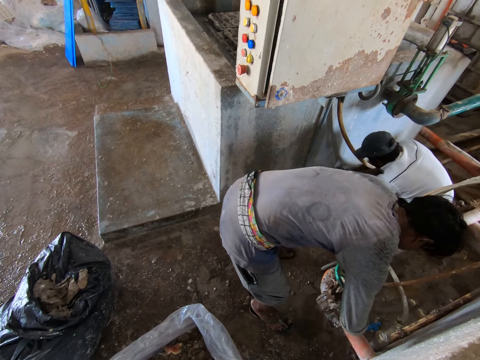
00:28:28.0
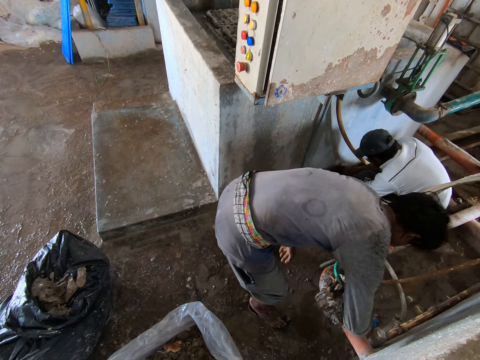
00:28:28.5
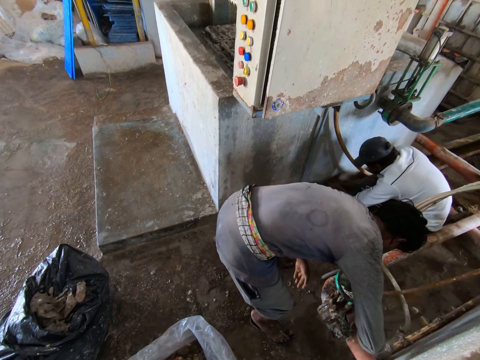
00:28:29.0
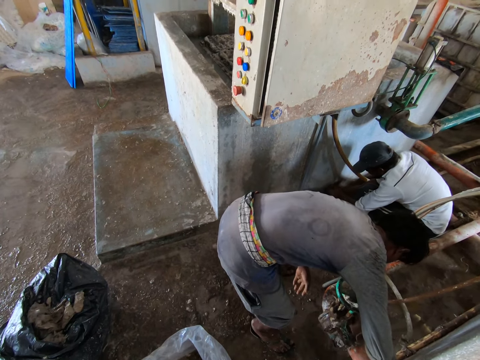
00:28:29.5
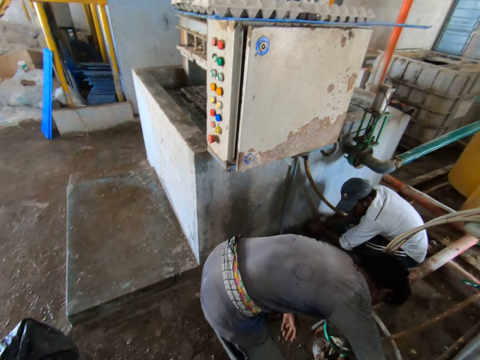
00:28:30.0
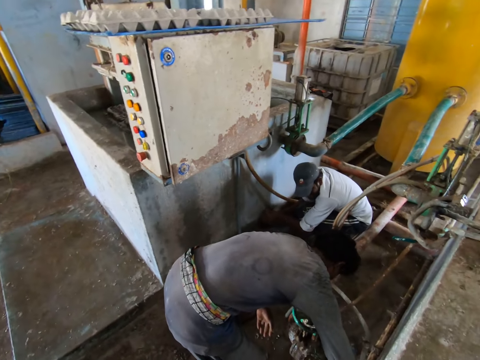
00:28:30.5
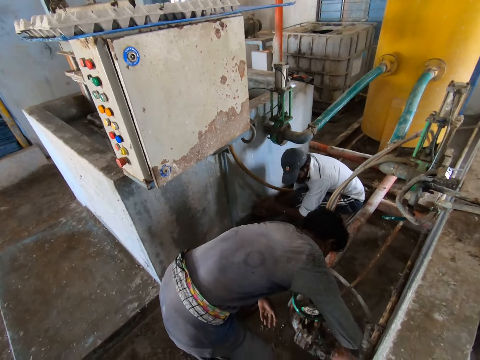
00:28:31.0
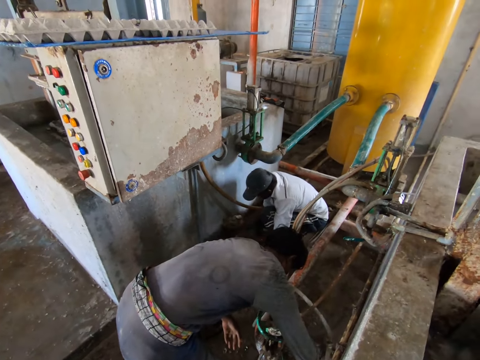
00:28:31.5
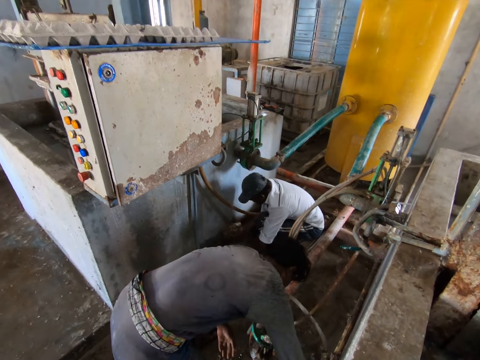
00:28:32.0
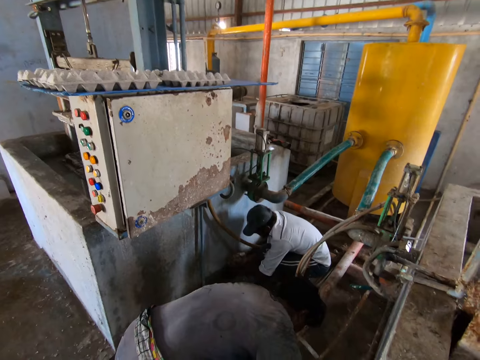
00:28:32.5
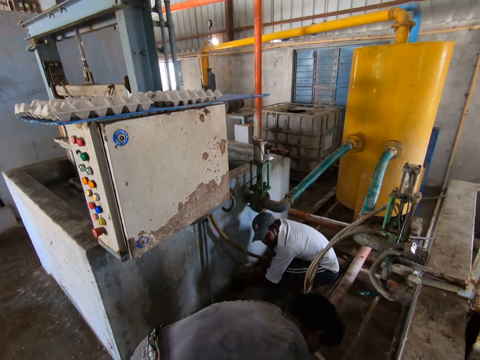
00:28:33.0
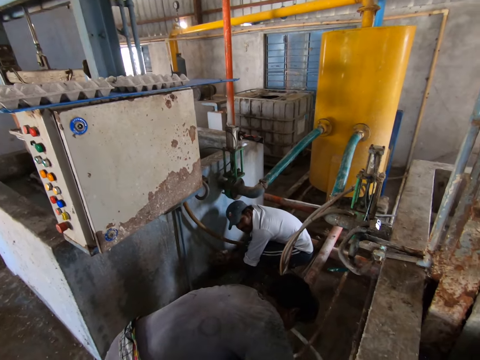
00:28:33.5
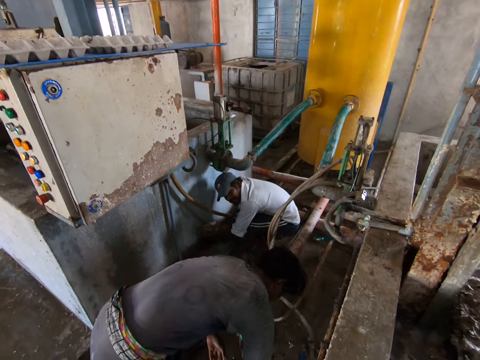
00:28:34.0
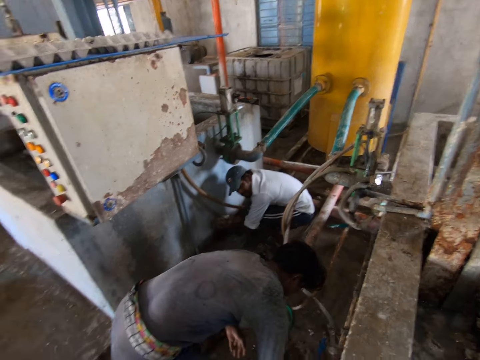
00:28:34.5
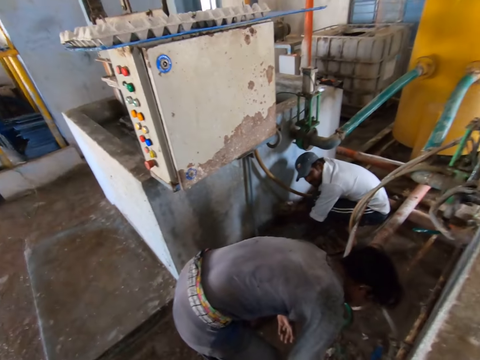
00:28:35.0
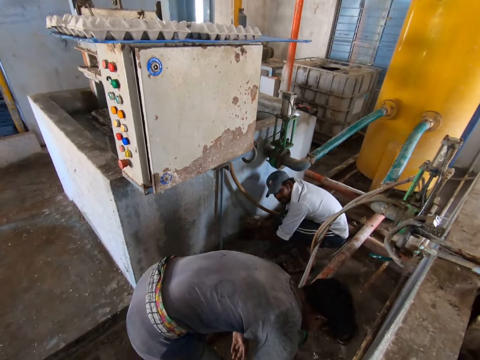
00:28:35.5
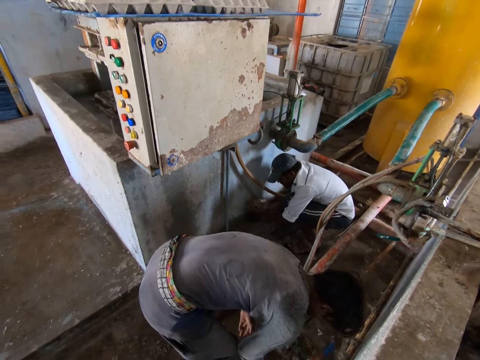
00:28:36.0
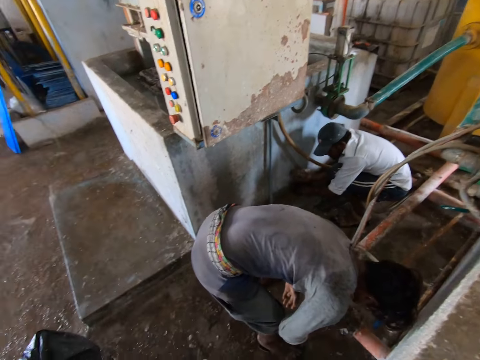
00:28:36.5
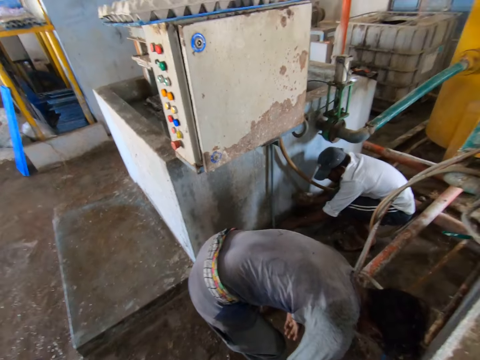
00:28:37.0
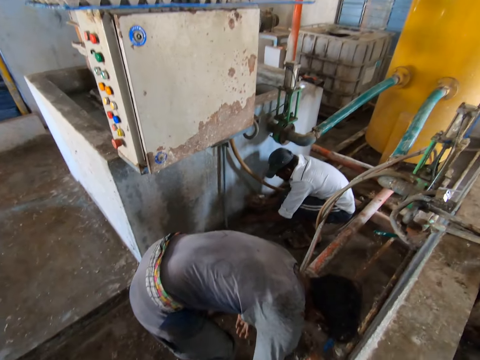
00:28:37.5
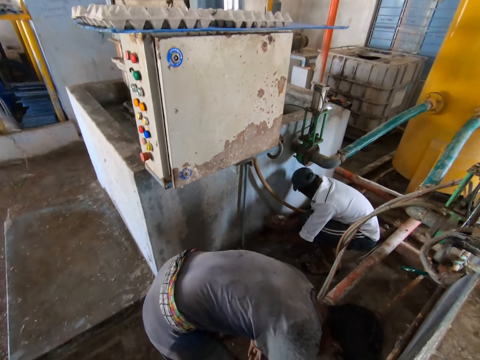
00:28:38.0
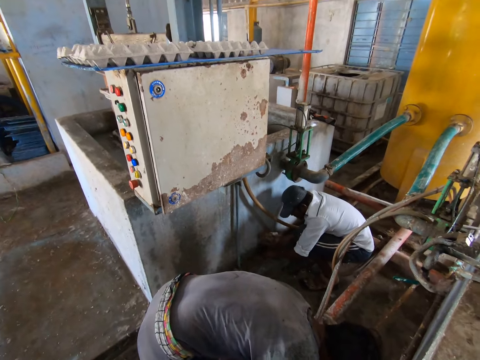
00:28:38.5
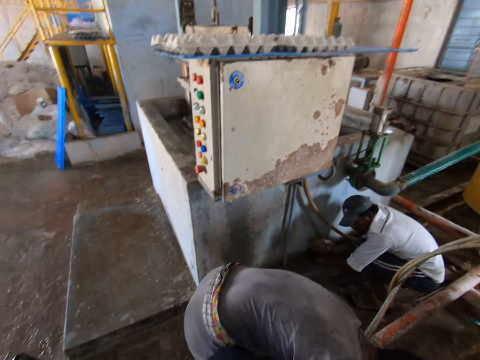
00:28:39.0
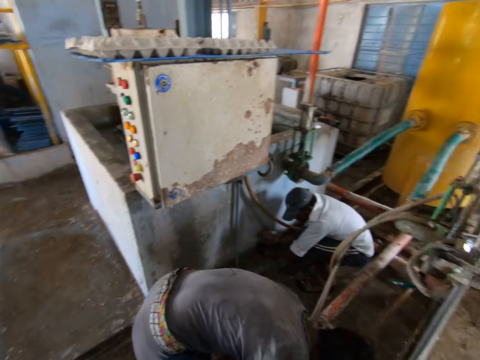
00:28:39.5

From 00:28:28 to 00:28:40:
A man touches the valve with his right hand. The camera wearer looks around.

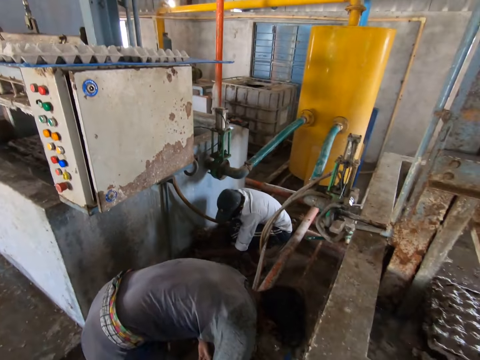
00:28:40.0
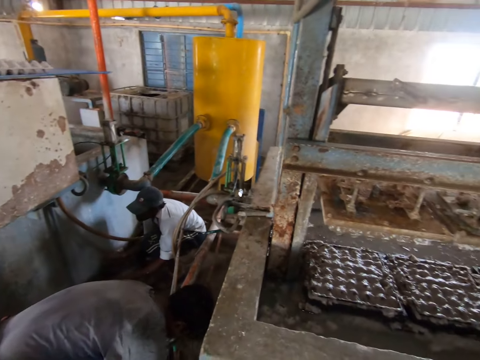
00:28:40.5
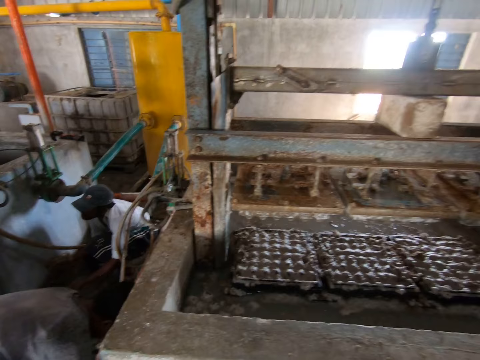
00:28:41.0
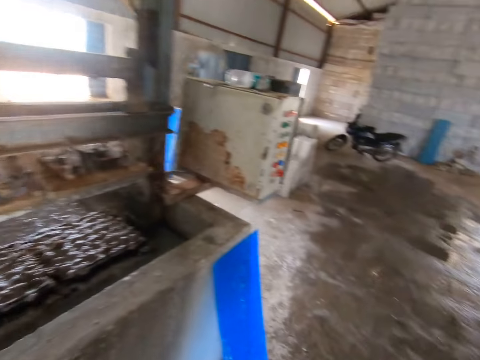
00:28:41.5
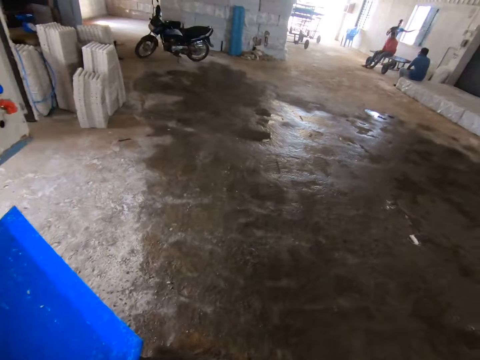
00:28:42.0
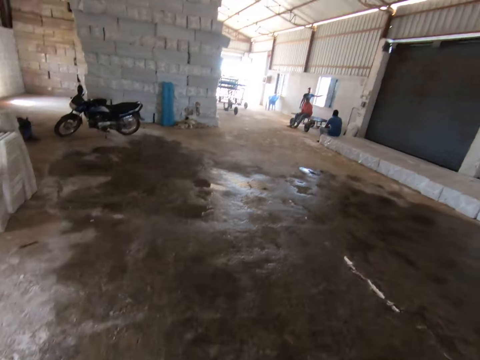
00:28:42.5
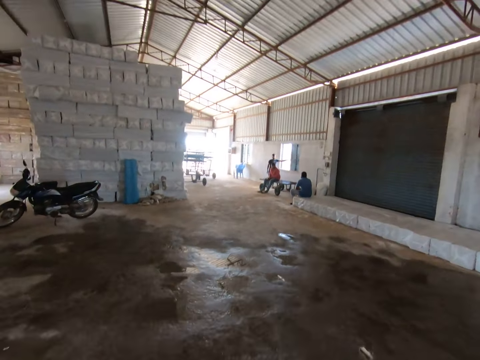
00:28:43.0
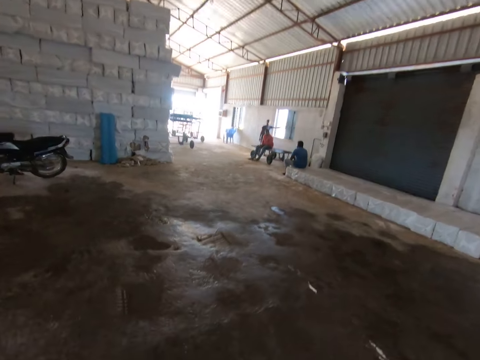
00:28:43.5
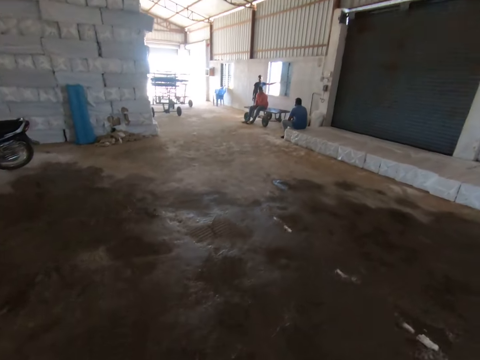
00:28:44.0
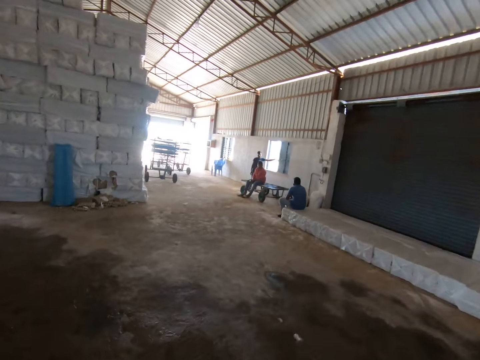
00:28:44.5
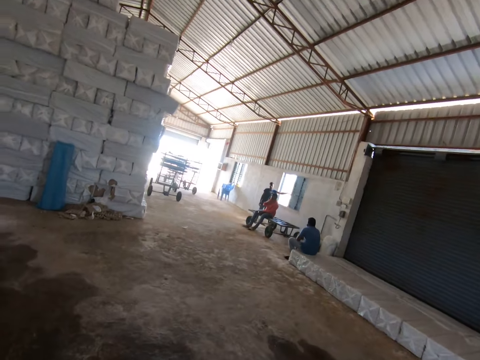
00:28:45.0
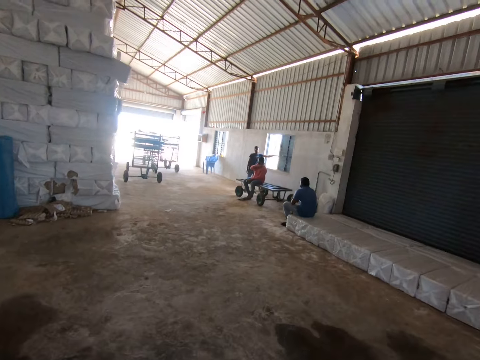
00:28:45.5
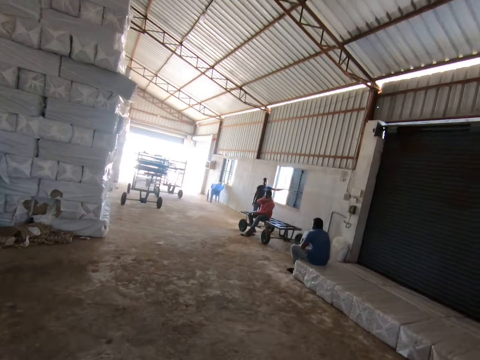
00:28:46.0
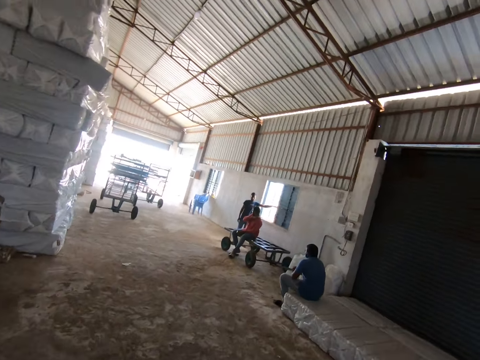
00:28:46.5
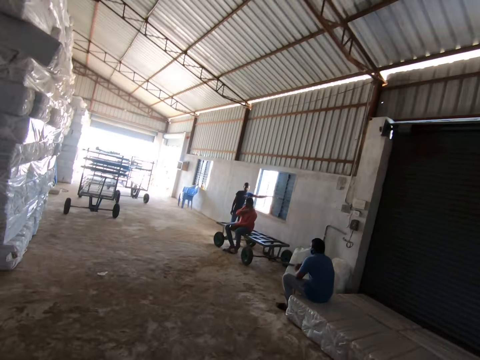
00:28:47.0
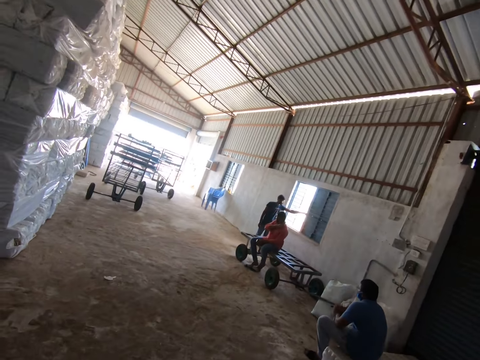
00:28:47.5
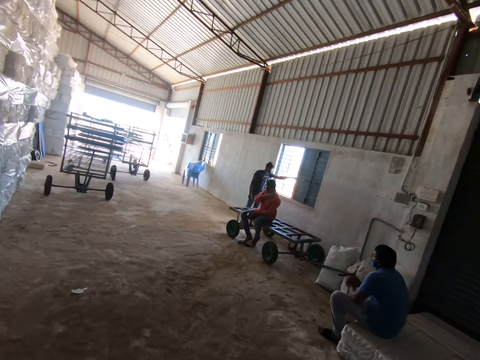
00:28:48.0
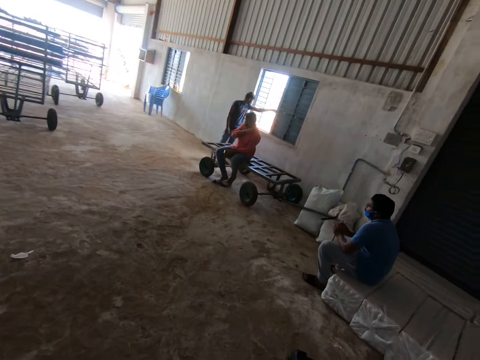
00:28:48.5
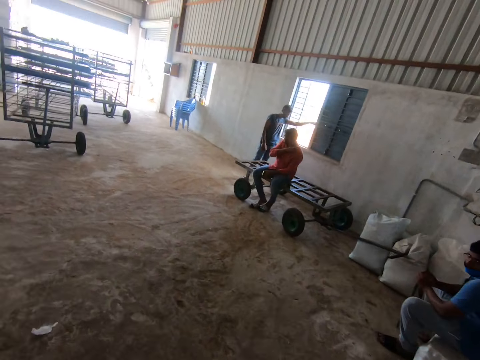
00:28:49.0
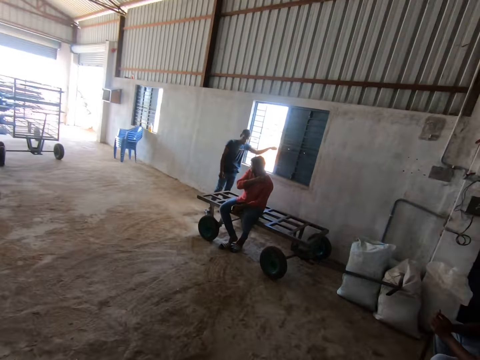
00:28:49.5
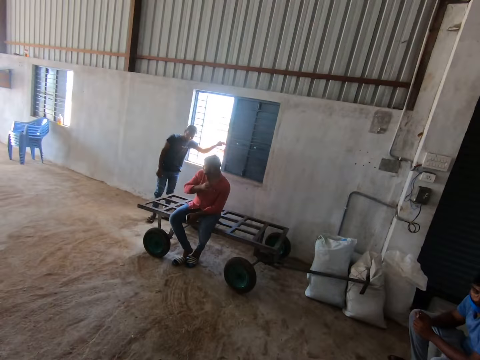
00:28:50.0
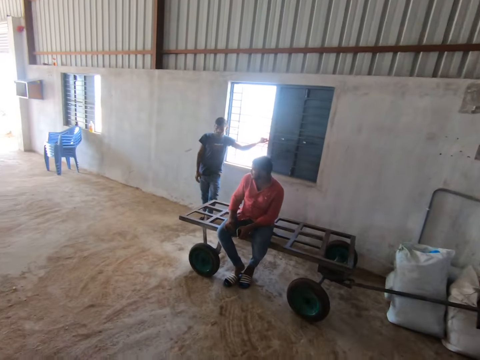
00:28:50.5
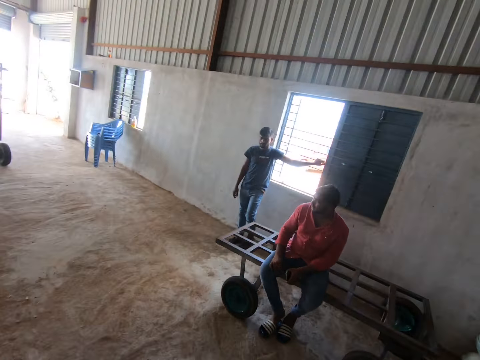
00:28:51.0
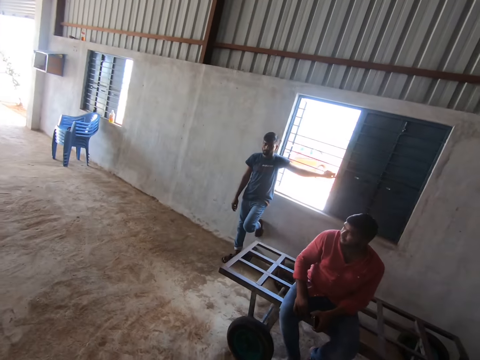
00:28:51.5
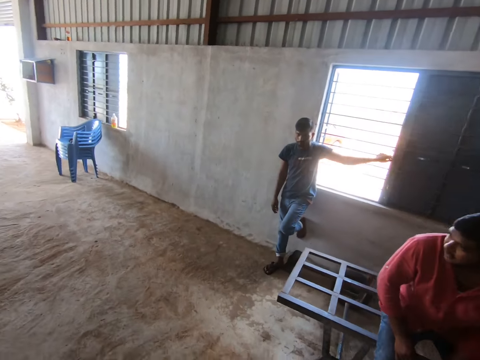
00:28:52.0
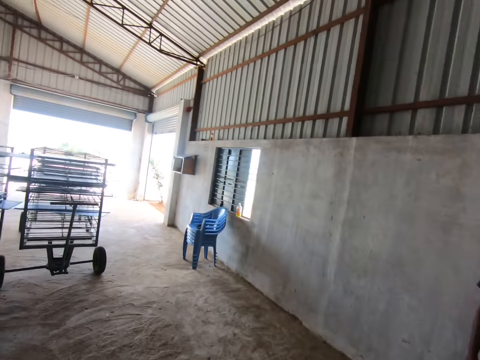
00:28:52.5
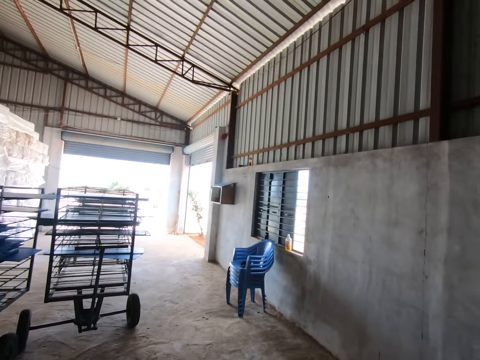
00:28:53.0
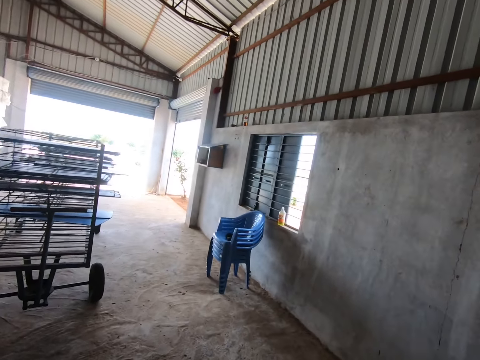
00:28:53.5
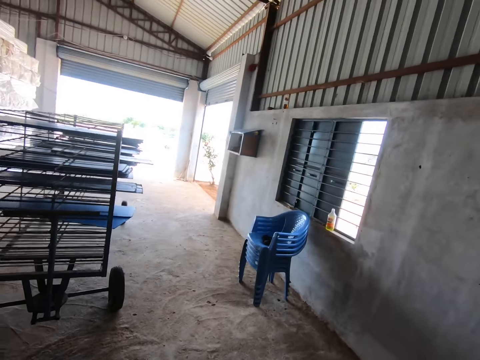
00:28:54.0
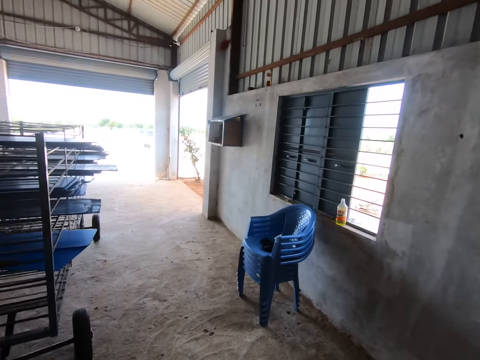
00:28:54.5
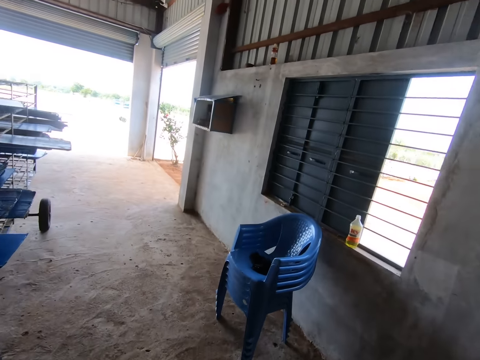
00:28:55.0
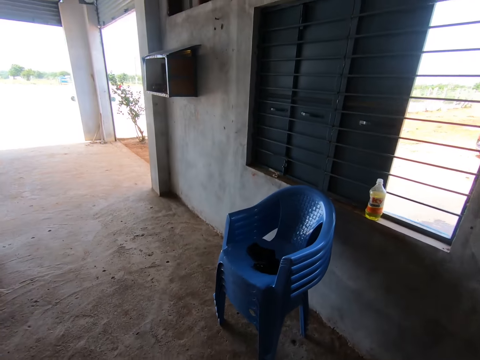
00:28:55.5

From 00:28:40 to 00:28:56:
The camera wearer walks back to the chair. They walk along the warehouse.
